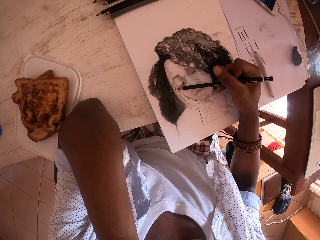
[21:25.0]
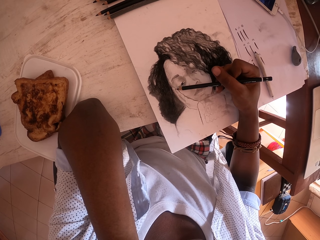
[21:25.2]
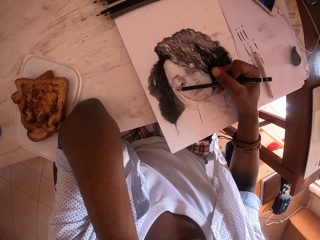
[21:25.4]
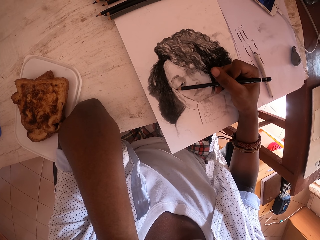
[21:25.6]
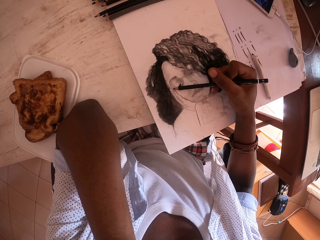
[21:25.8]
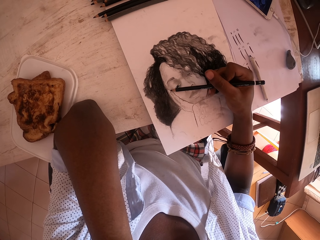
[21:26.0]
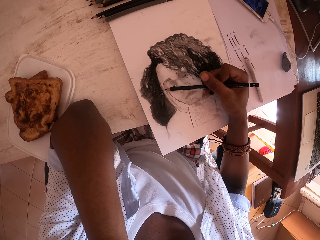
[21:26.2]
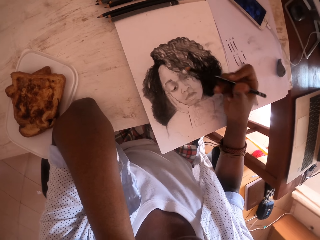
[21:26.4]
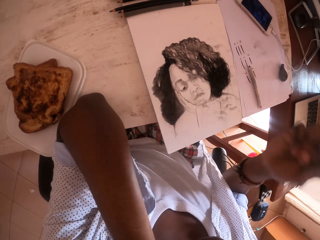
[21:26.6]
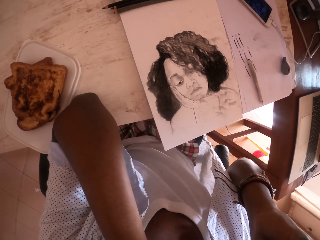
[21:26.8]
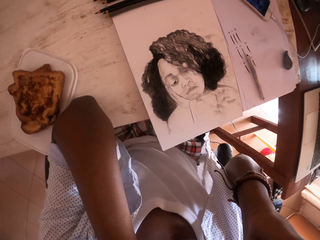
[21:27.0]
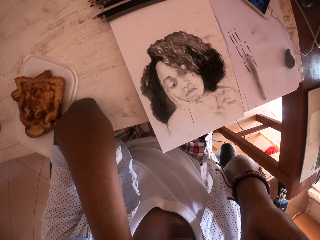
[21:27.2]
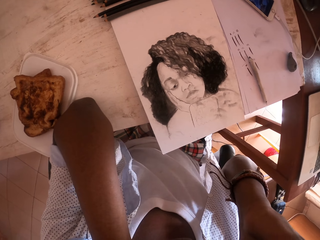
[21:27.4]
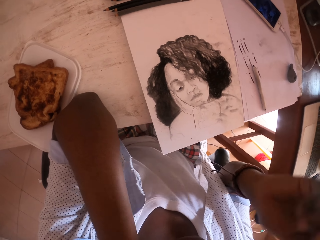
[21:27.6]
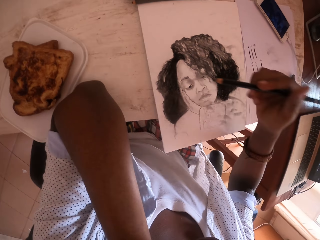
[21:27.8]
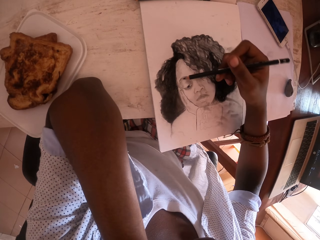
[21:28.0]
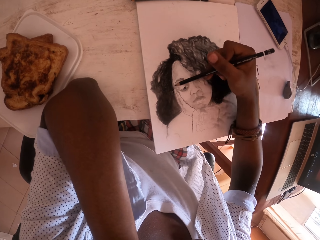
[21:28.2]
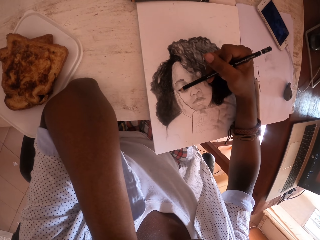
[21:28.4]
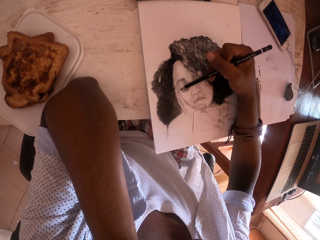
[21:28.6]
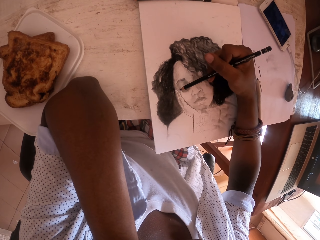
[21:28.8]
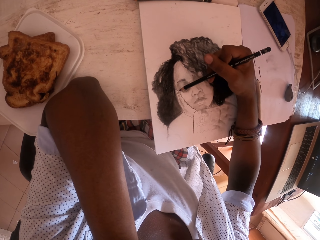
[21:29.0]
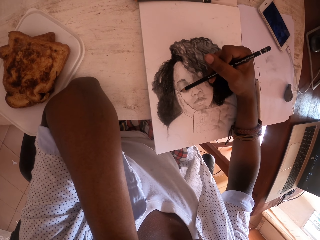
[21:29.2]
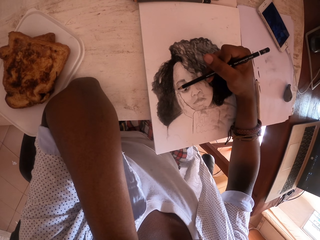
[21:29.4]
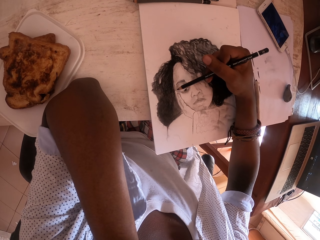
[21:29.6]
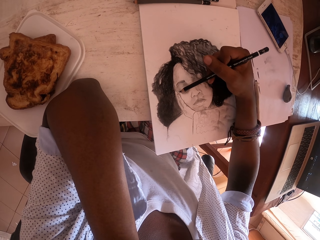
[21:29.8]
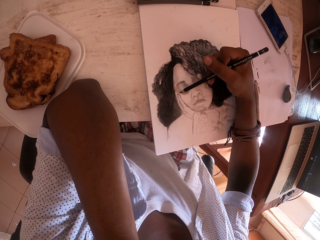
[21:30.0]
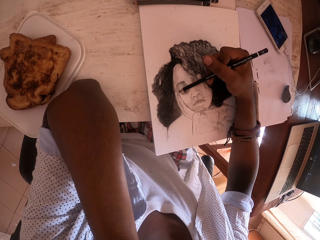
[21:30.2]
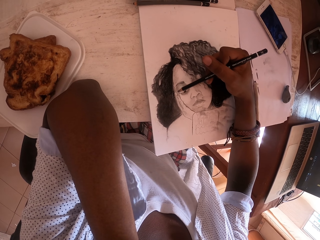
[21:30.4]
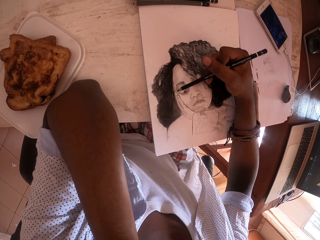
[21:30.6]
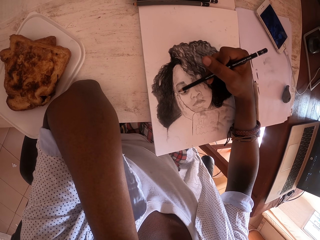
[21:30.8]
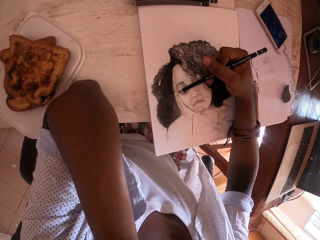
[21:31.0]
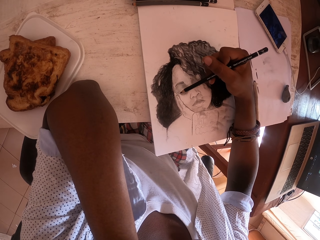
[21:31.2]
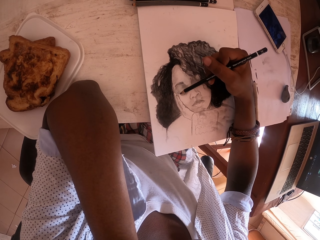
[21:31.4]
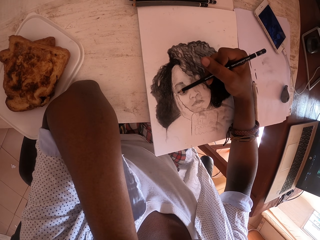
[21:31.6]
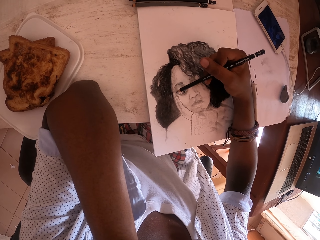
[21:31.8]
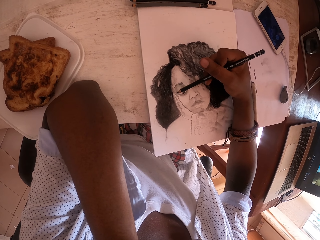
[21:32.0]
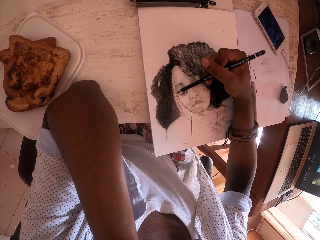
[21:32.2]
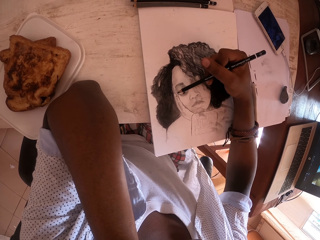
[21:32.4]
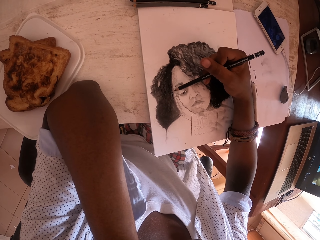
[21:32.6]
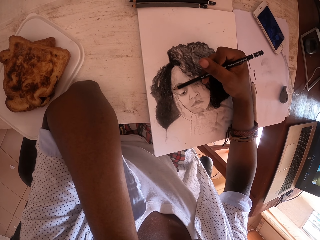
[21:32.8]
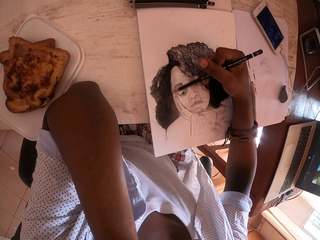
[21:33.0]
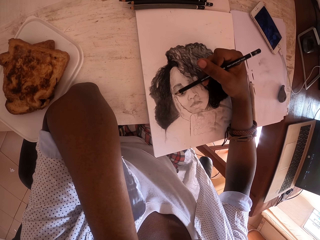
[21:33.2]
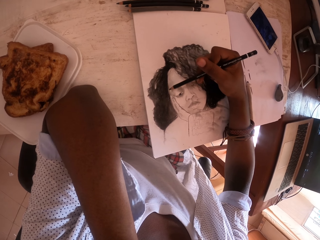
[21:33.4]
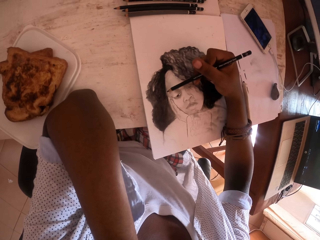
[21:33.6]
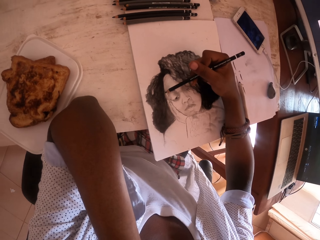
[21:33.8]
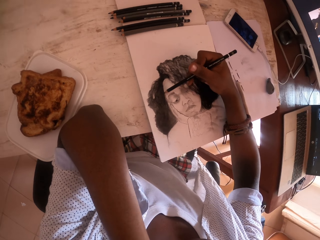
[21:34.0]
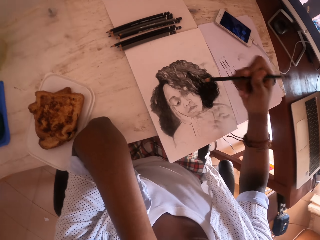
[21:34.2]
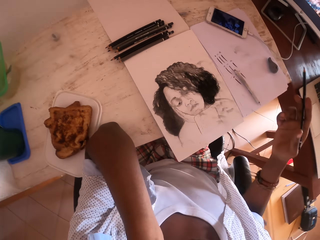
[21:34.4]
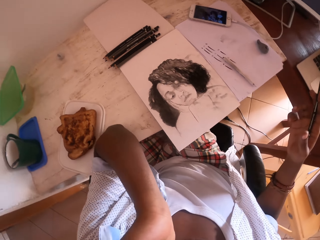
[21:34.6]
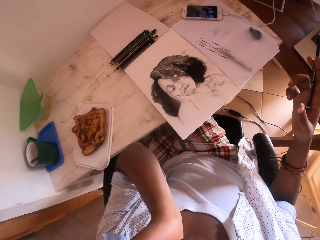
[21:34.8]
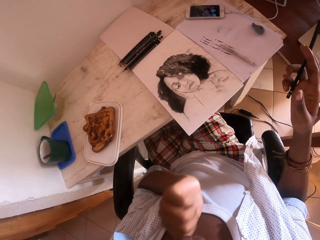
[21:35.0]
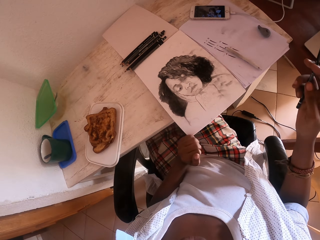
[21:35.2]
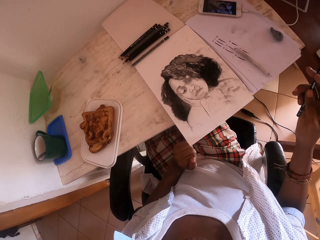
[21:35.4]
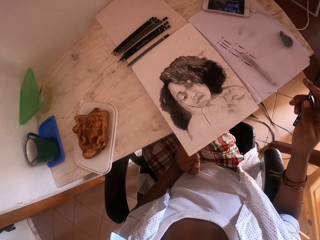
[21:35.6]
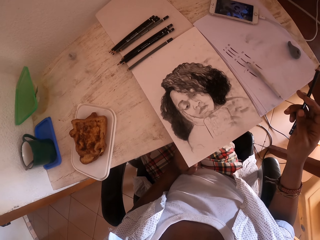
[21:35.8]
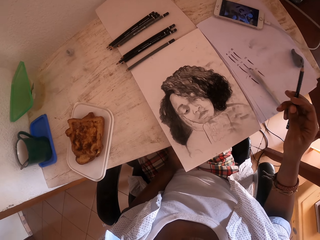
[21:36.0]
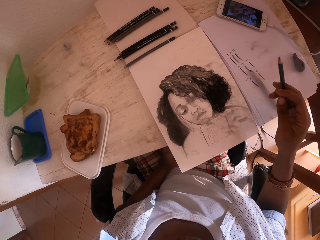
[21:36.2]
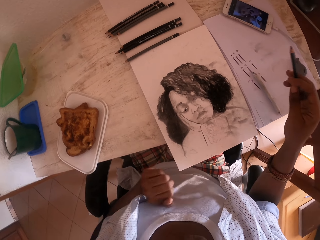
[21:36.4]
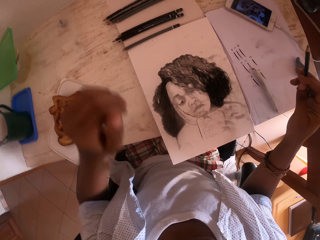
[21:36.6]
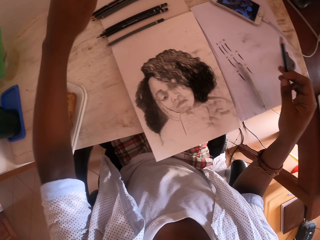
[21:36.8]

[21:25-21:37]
The camera wearer raises the right hand. They drop the right hand. They draw with the drawing pen in the right hand. They sway the right hand. They look around. They drop the left hand. They move the pencils.

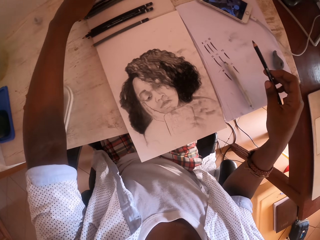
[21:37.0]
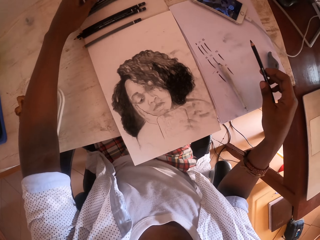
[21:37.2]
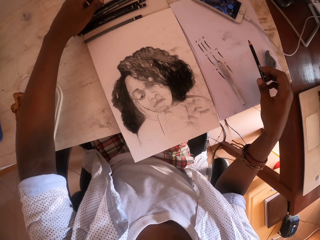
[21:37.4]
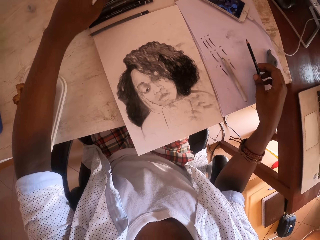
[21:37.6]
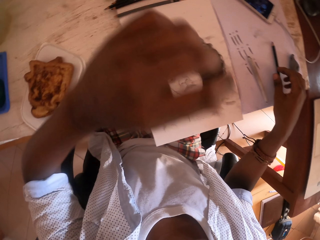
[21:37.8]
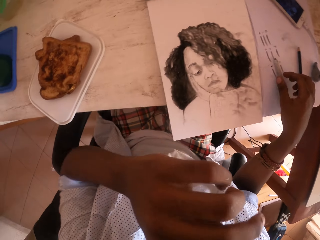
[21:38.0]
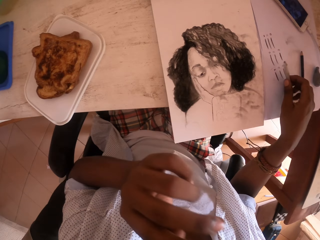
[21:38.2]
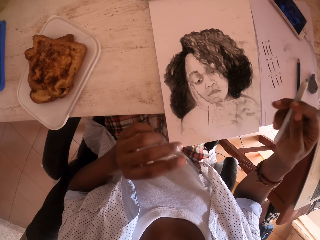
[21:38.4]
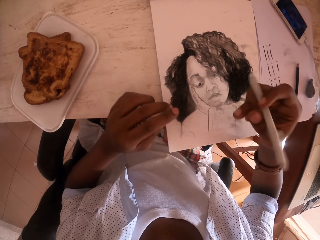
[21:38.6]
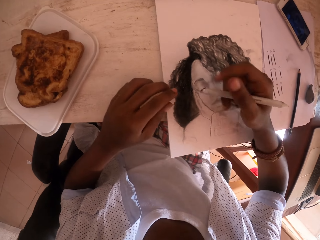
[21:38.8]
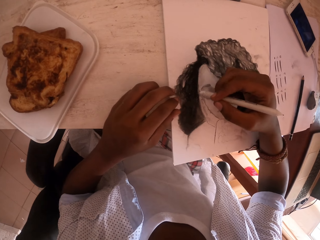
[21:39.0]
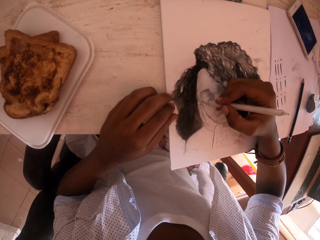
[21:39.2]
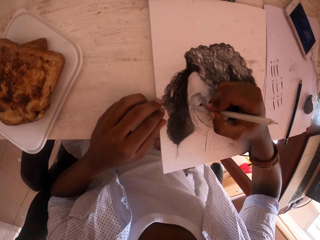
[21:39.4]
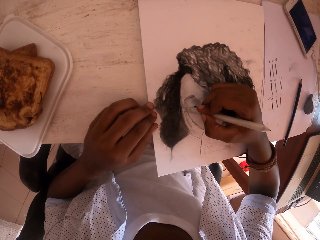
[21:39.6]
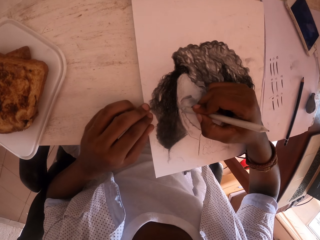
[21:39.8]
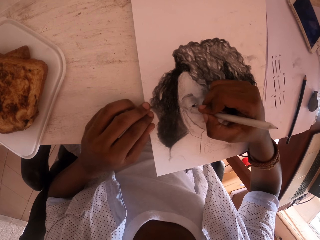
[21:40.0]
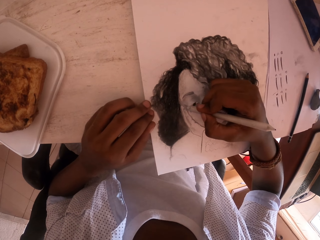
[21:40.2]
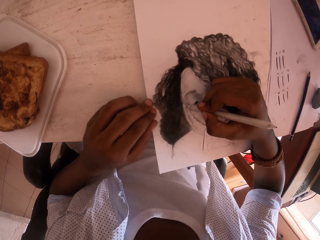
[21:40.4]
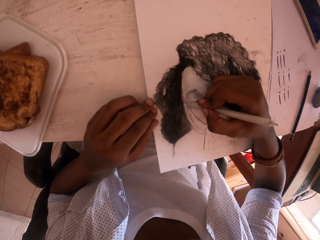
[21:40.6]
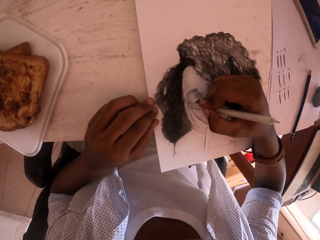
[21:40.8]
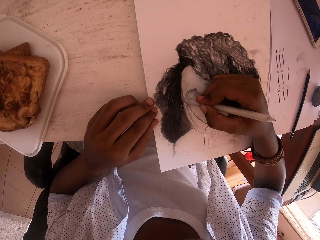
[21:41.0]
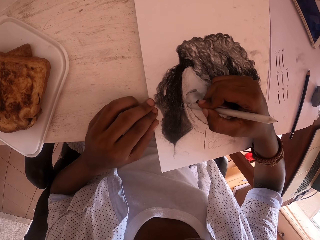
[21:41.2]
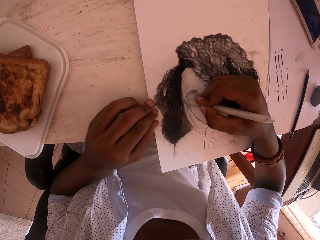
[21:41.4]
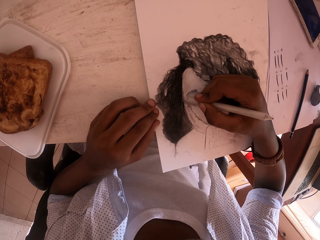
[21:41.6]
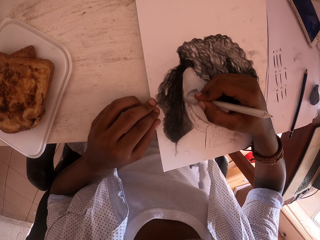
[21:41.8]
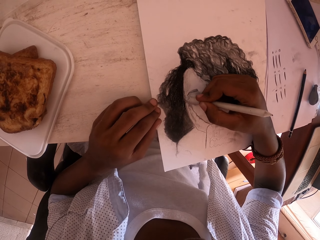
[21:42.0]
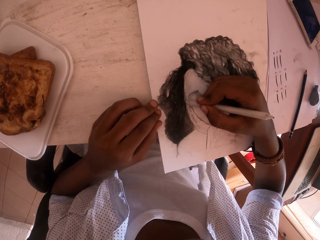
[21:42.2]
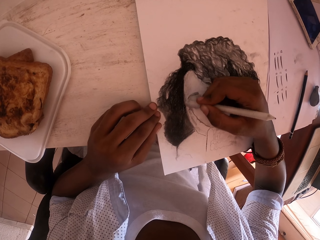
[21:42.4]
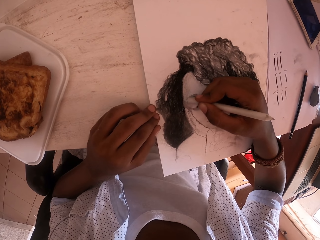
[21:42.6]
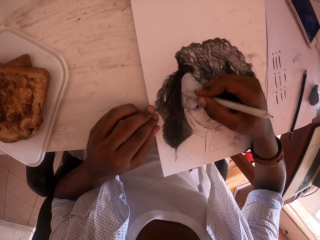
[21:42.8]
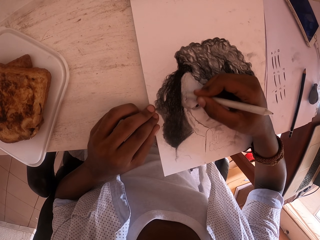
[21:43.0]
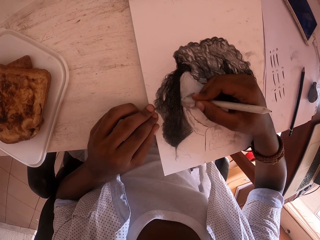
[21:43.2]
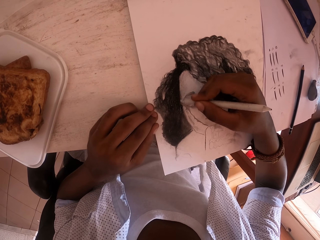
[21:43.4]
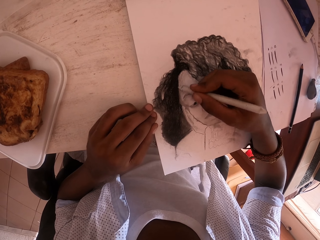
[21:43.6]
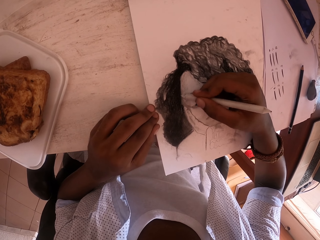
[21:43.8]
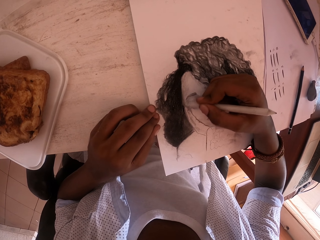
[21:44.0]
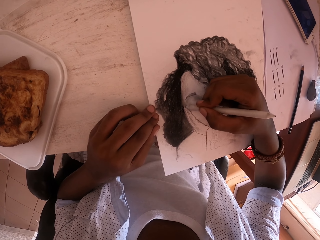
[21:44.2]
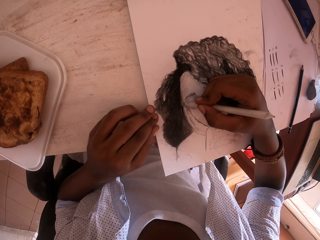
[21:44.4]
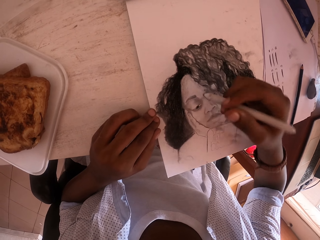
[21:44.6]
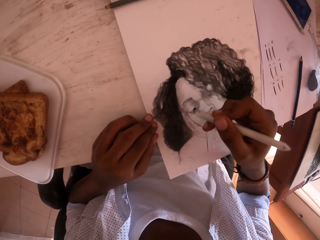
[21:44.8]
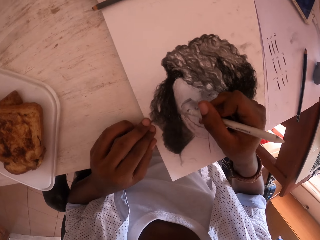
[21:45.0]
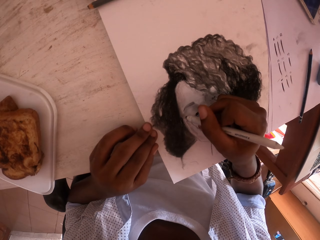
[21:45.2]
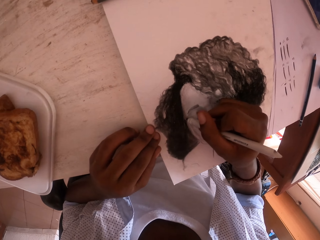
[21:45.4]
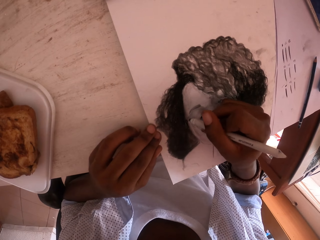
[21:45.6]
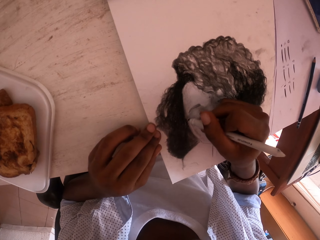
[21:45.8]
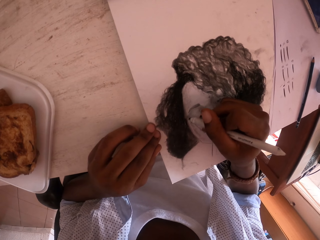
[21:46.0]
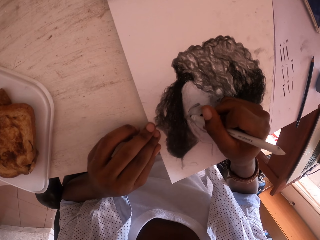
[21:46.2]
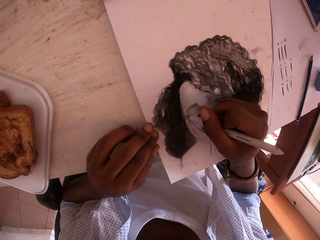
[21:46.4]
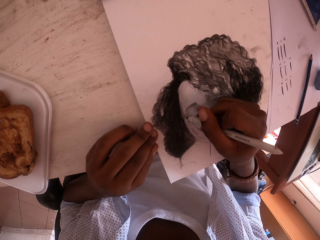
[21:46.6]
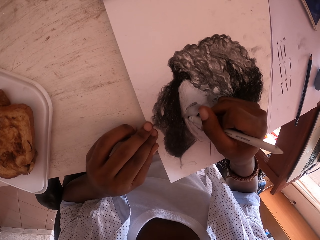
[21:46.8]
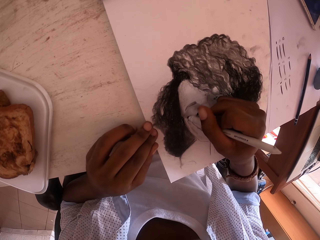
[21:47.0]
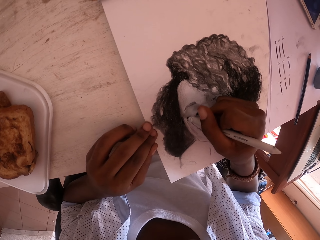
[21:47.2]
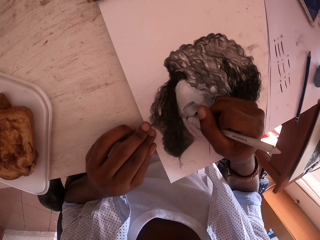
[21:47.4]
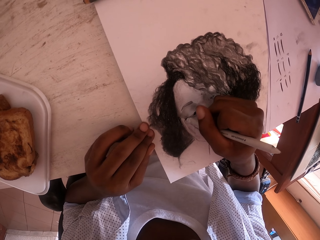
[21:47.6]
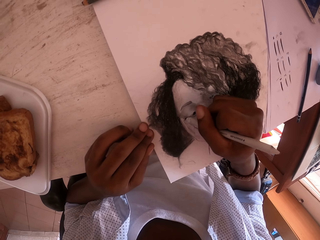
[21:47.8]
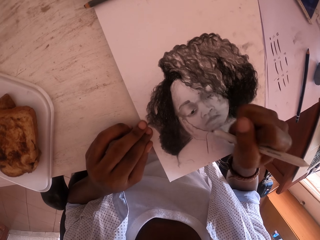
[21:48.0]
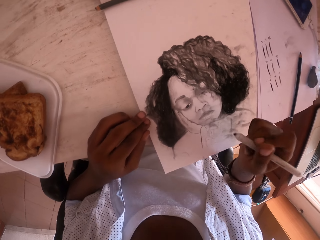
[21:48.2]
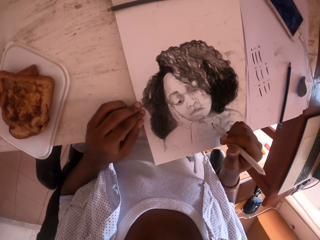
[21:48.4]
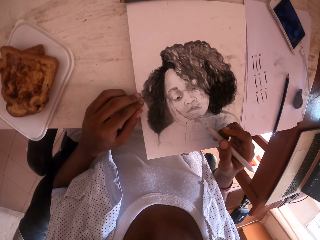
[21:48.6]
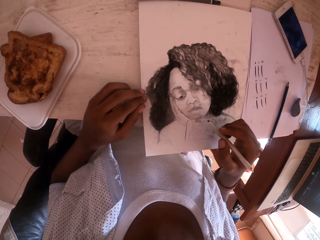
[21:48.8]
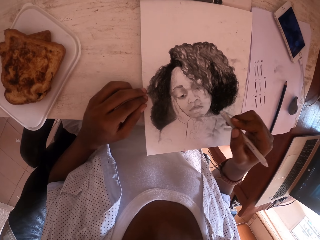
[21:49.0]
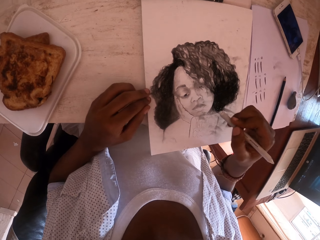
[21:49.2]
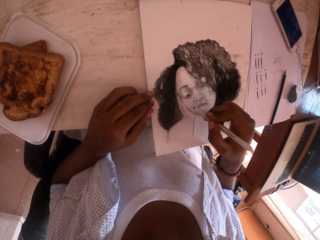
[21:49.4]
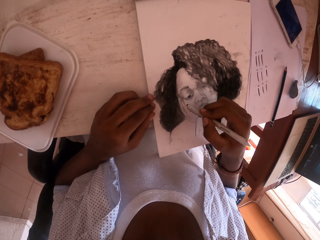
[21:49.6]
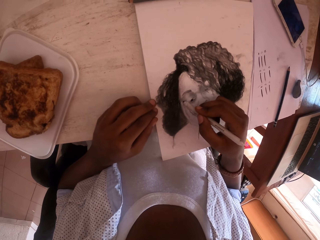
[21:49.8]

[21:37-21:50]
The camera wearer raises the left hand. They pull the drawing pens with the left hand. They touch the paper. They raise the left hand. They place the left hand on the table. They draw with the drawing pen in the right hand. They raise the right hand.
